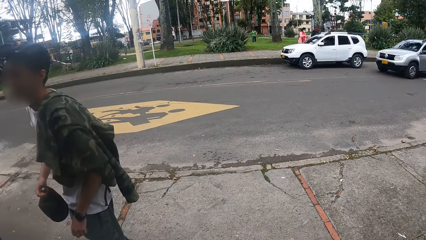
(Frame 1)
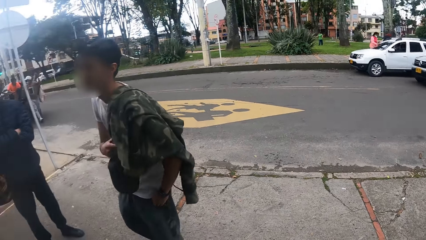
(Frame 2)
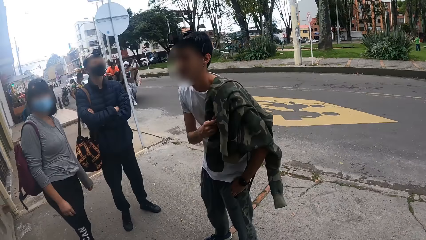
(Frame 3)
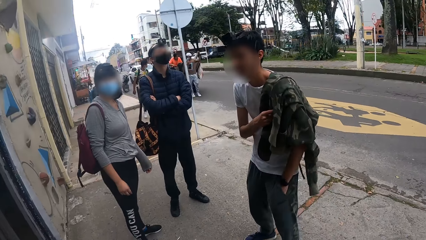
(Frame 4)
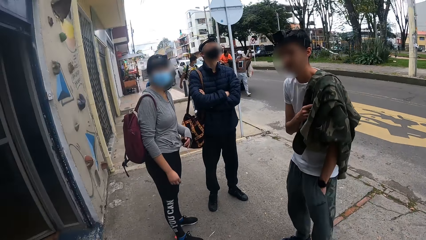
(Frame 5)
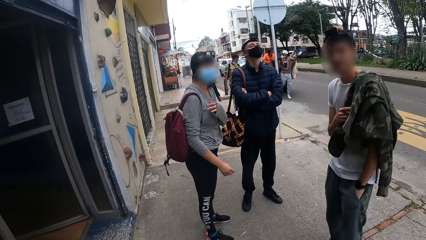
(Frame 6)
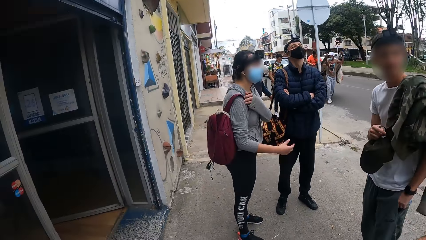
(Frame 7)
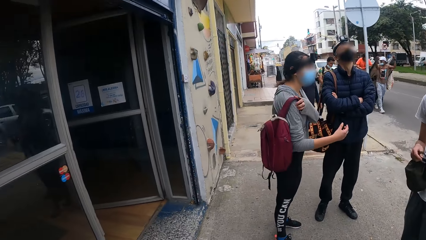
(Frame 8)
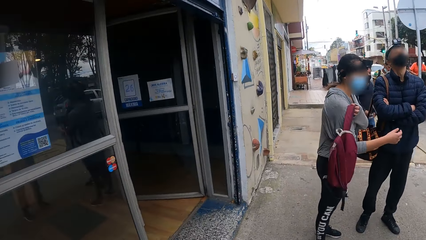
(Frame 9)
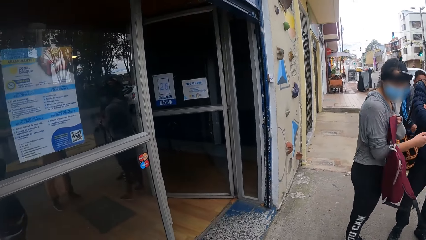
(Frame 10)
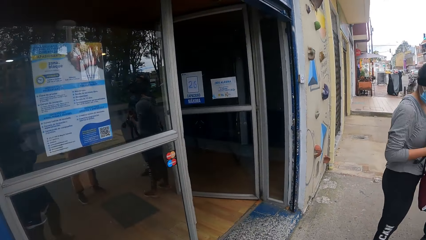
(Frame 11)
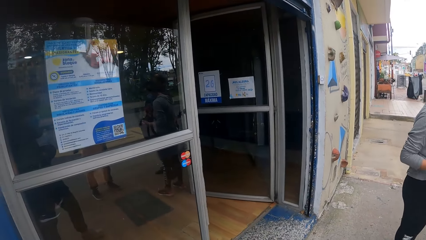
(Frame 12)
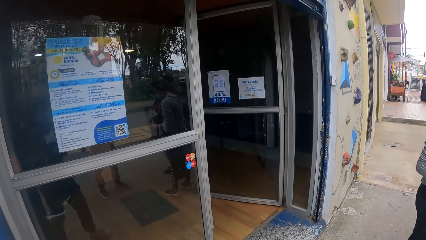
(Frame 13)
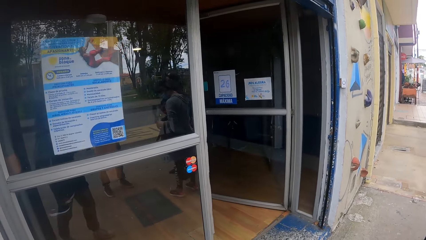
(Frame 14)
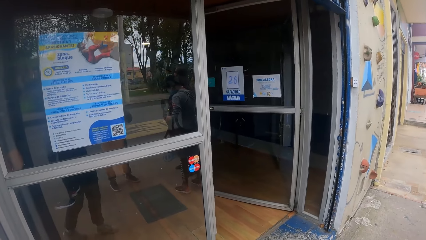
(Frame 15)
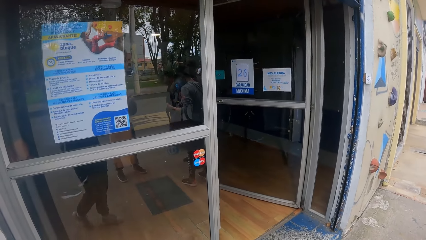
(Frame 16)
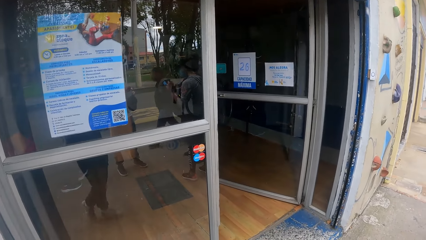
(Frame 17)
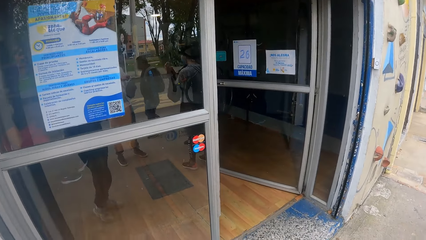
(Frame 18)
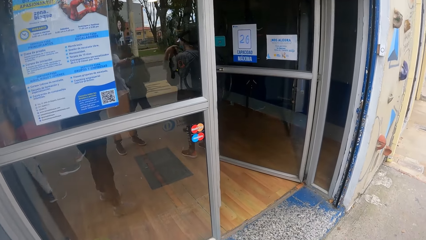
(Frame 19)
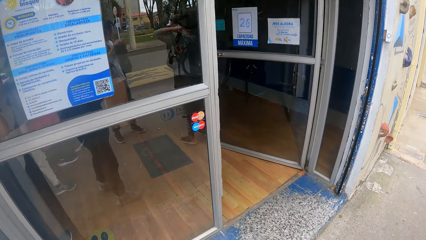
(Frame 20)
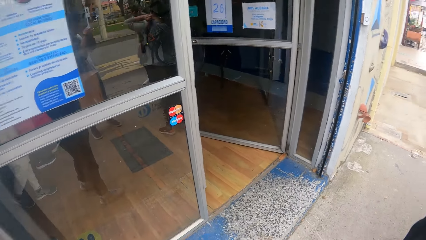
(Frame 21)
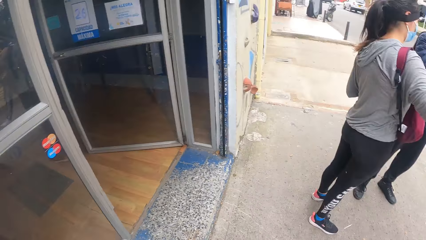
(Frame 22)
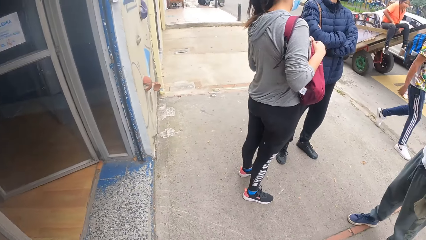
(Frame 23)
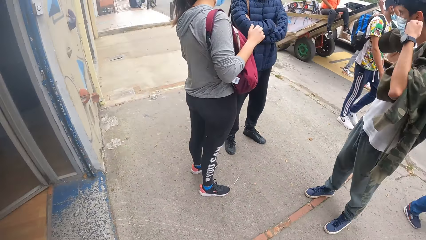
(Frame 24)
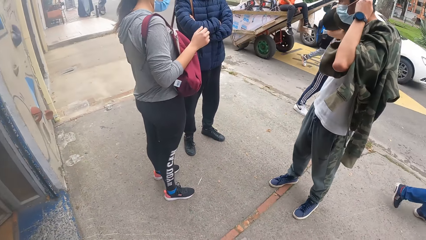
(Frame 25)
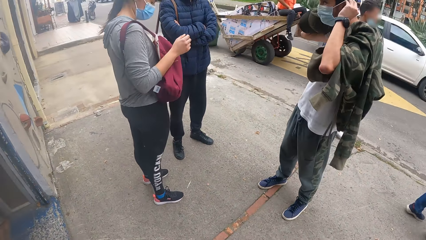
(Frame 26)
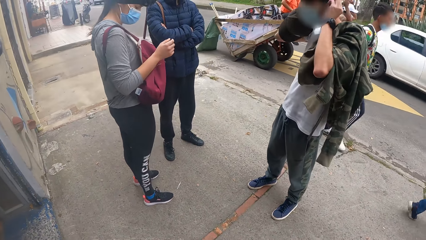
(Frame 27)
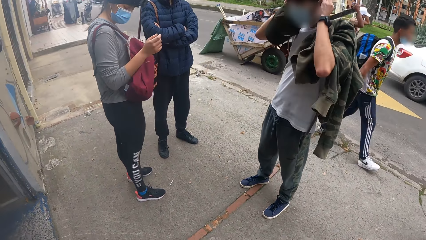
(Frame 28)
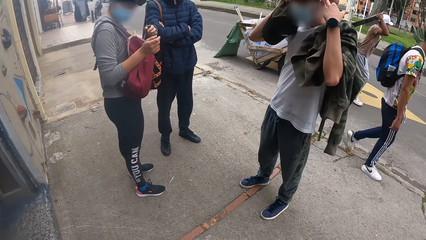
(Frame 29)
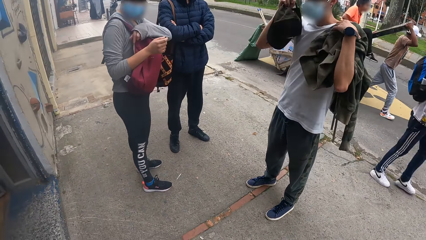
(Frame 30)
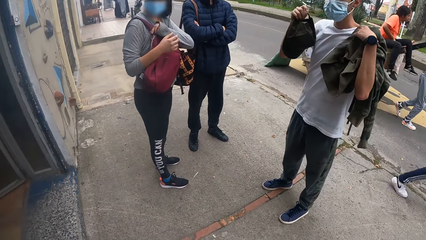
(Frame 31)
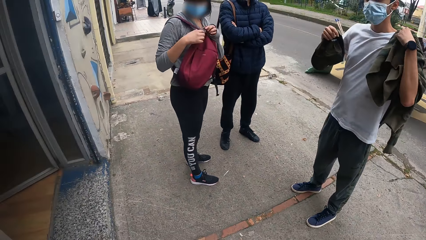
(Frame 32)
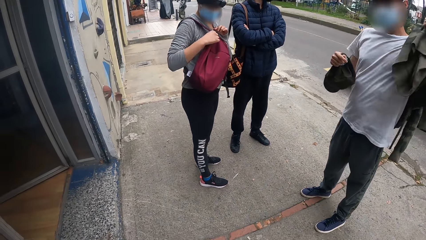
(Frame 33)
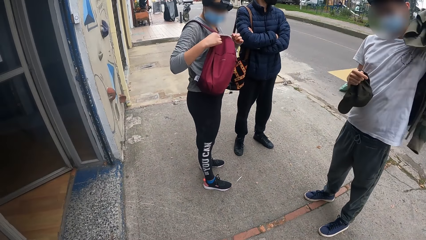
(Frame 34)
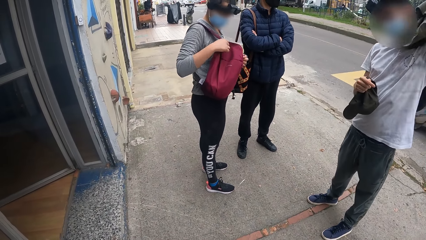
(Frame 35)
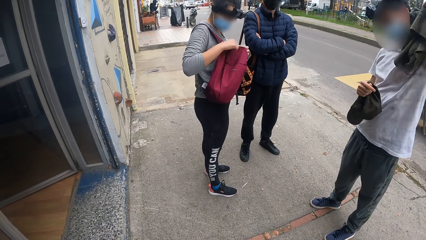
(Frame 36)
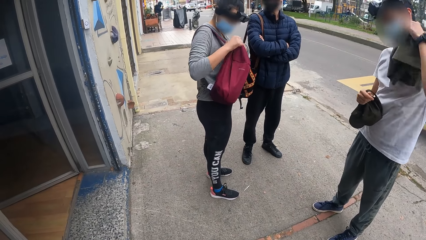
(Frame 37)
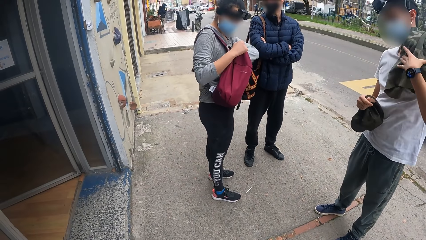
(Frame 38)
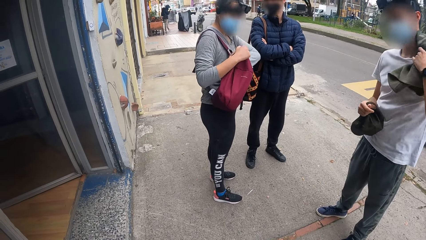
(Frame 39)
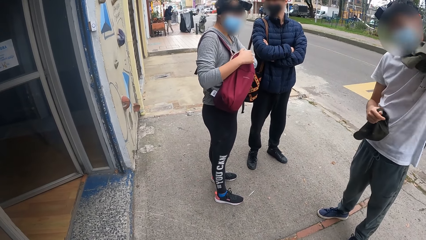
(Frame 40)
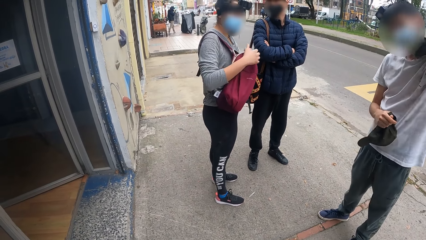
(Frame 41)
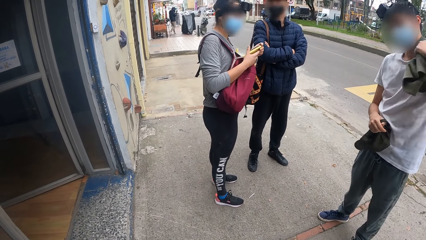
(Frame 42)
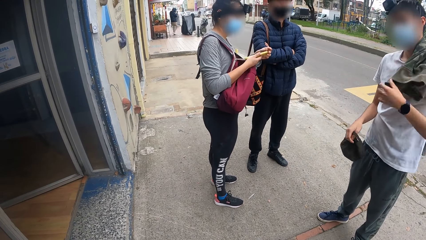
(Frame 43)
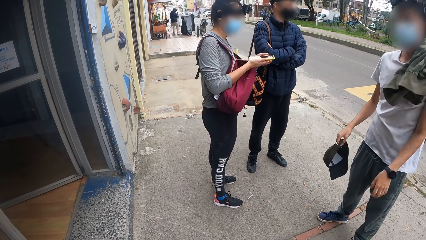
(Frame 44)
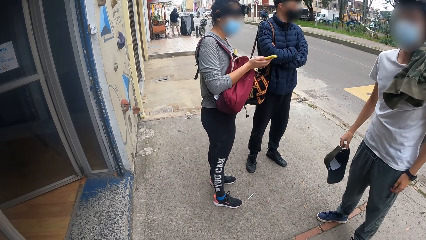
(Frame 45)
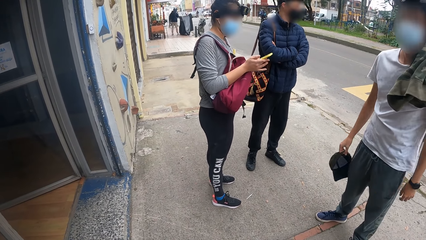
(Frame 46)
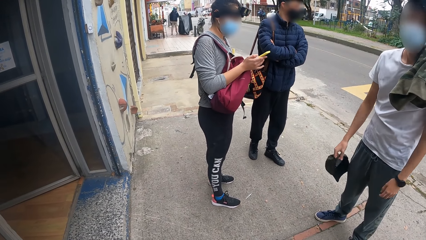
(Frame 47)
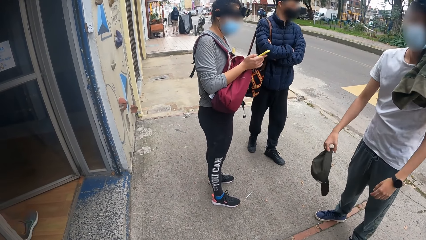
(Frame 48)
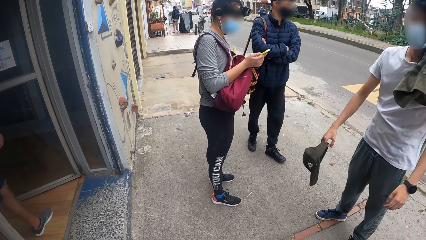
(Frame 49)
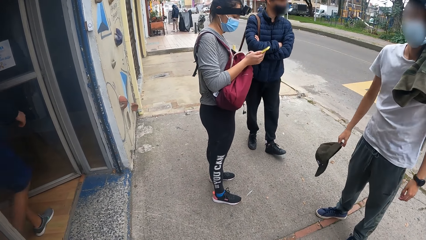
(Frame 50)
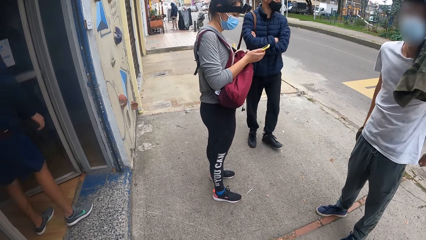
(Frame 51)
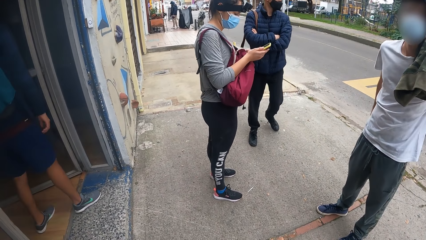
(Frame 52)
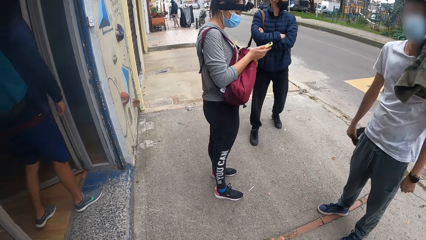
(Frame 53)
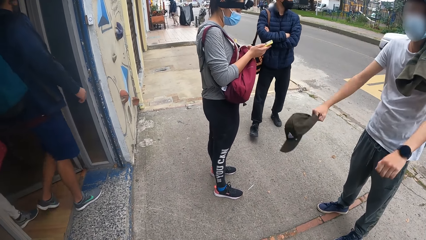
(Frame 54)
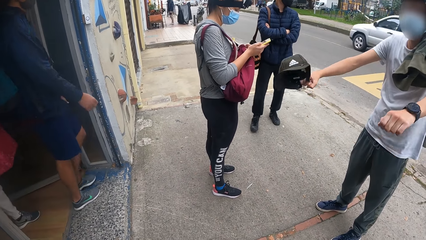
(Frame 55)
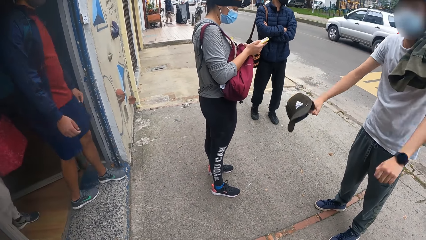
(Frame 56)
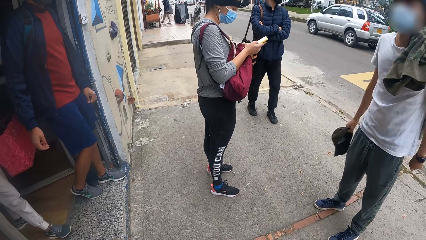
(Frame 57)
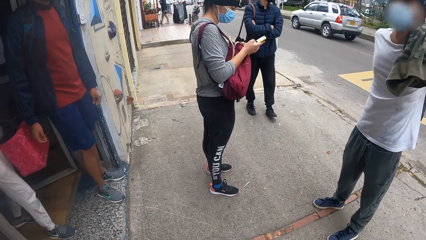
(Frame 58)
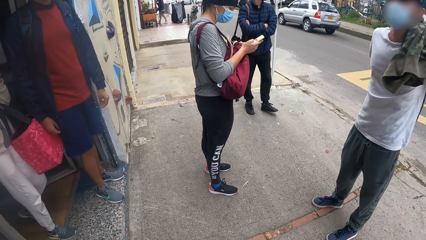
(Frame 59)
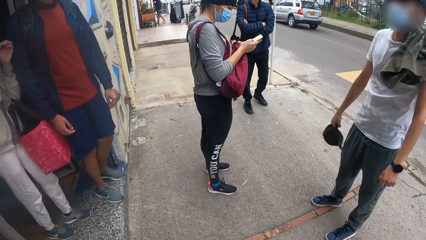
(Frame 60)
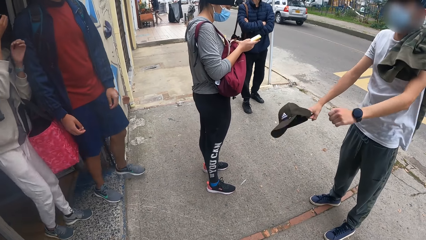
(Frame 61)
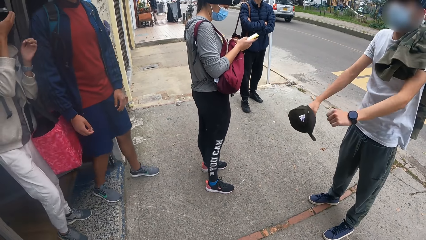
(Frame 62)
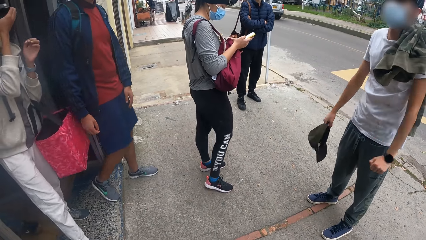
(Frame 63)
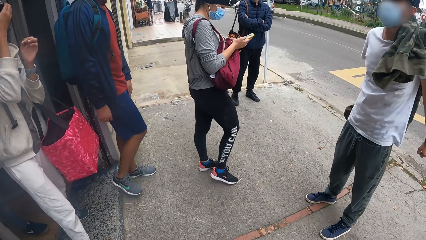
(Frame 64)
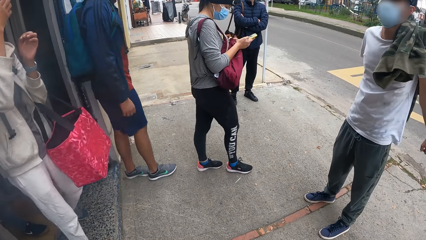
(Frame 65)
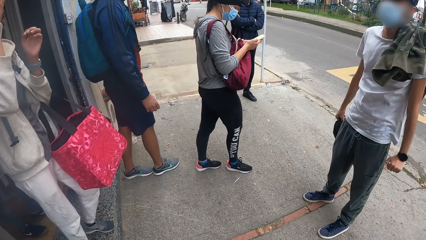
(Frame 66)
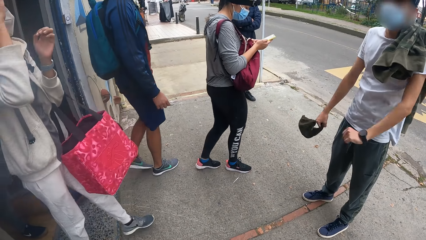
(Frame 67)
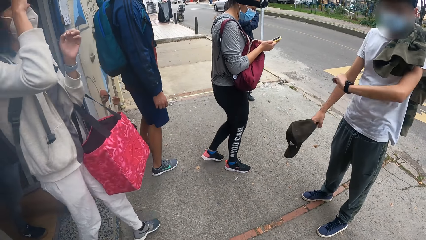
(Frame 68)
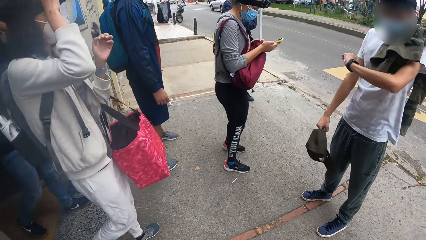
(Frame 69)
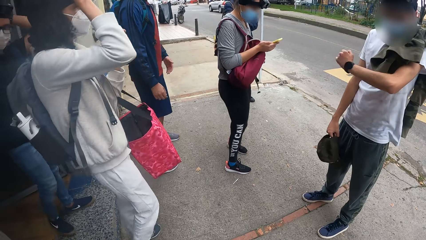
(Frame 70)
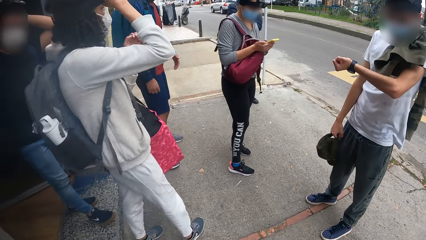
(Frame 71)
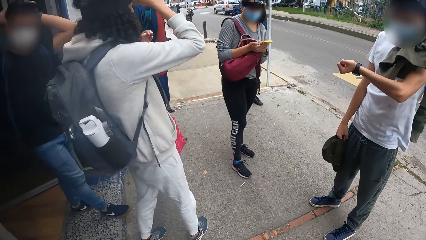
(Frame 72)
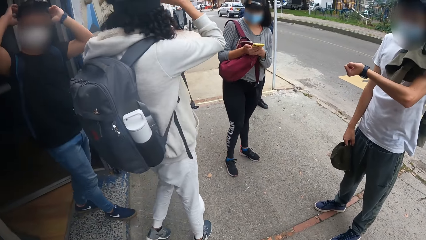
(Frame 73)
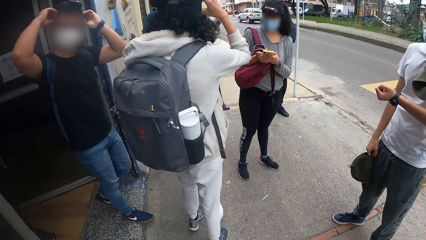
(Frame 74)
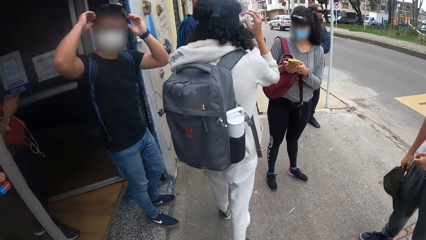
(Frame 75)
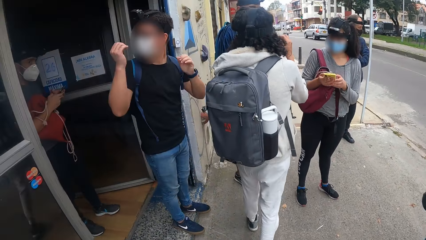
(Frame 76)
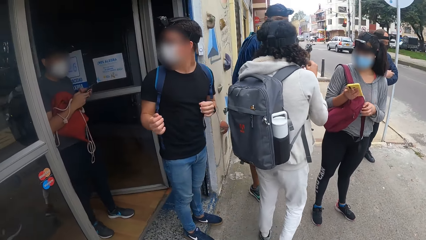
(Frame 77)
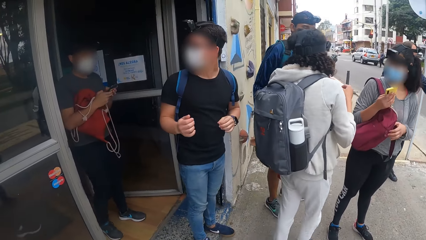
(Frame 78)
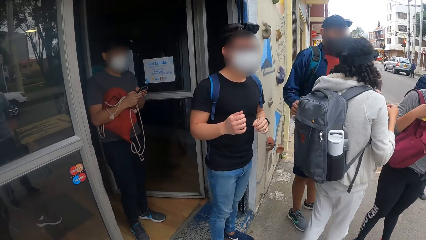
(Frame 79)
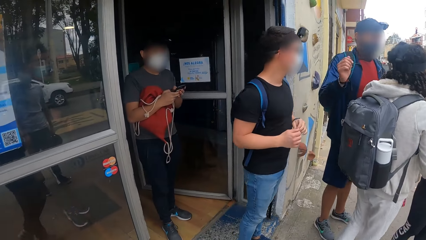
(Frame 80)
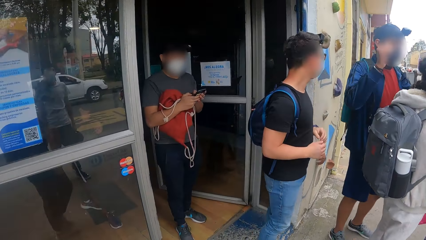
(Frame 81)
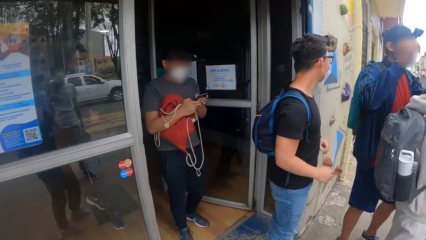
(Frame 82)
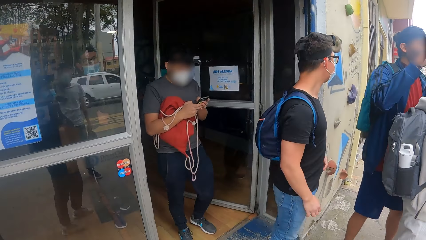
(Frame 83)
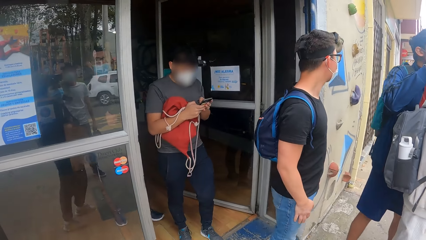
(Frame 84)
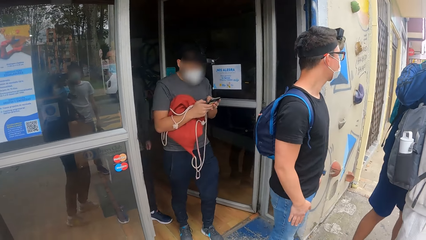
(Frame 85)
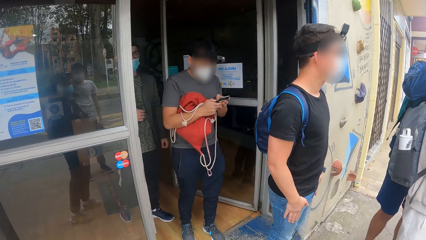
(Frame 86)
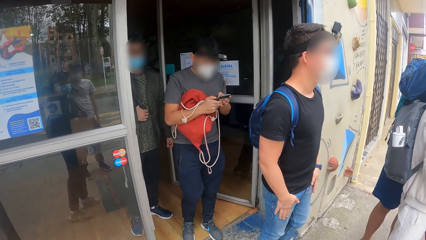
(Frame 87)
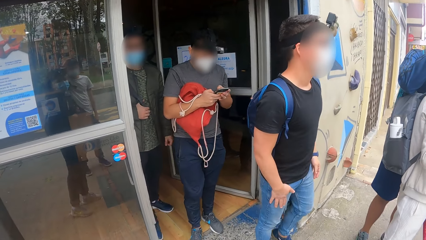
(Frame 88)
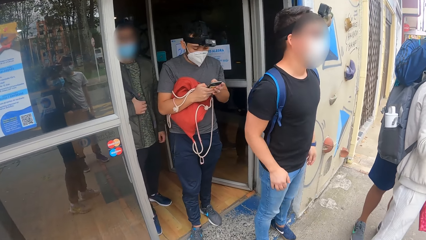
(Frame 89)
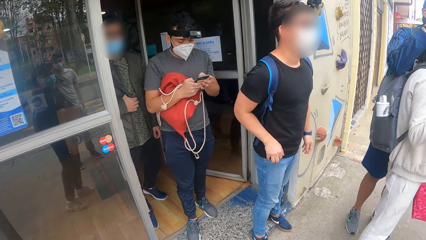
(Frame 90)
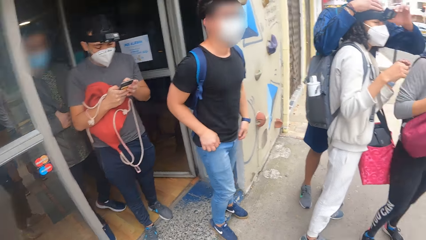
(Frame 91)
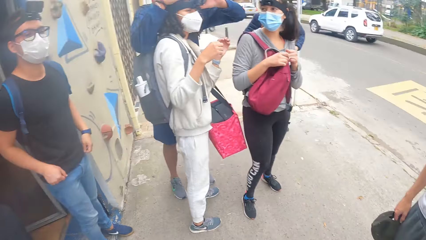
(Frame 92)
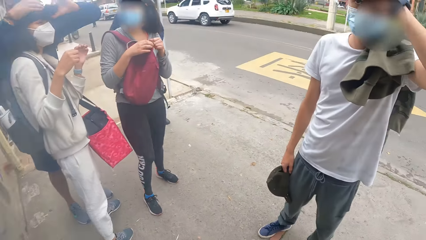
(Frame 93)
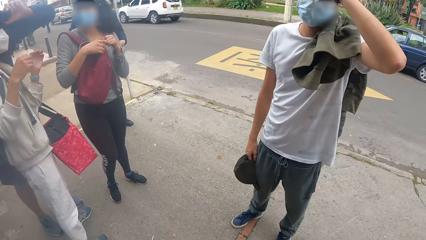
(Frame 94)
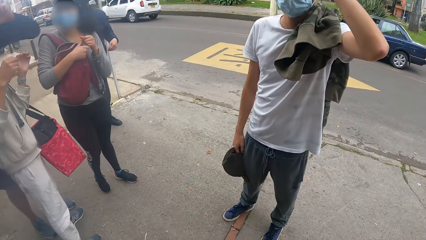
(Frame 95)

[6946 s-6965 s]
The woman pulls down her backpack from her back with her right hand. The woman opens the backpack with her left hand. The woman brings out a phone from the backpack with her left hand. The woman presses the phone with her hands. A man adjusts another woman's camera with his hands.
